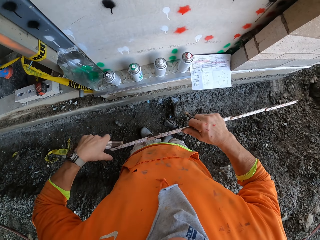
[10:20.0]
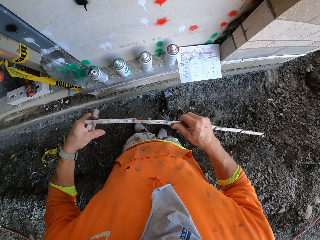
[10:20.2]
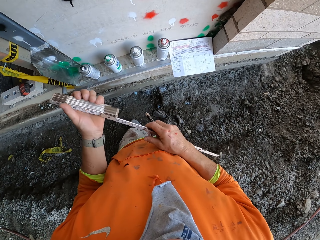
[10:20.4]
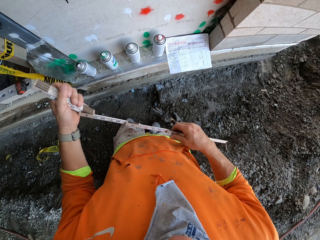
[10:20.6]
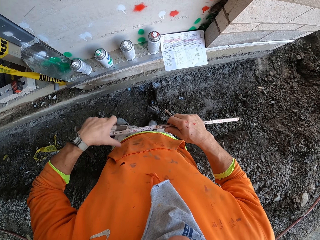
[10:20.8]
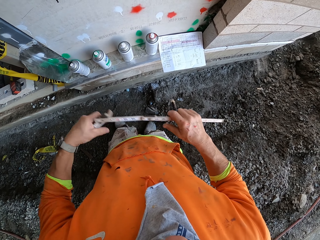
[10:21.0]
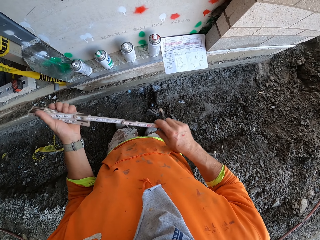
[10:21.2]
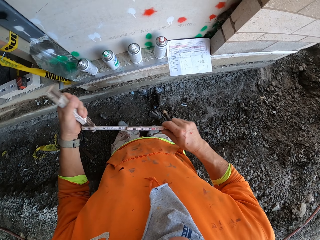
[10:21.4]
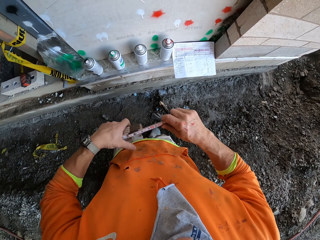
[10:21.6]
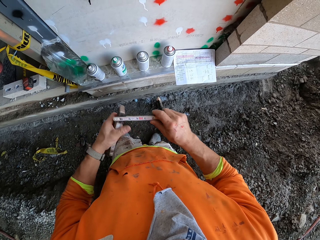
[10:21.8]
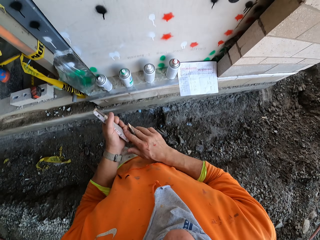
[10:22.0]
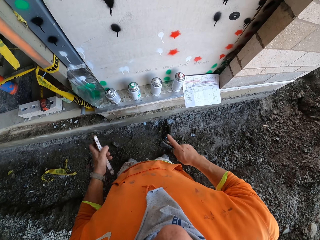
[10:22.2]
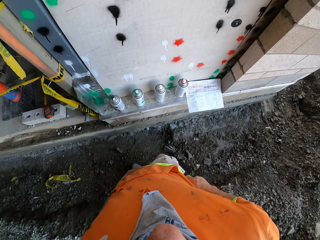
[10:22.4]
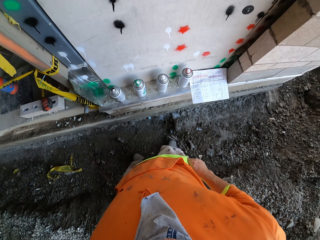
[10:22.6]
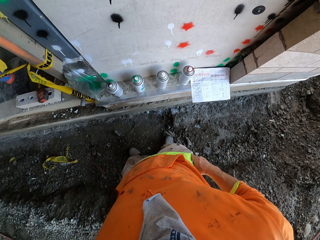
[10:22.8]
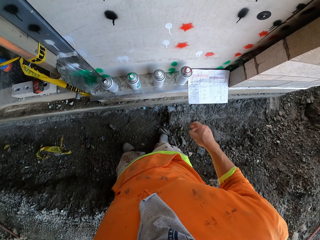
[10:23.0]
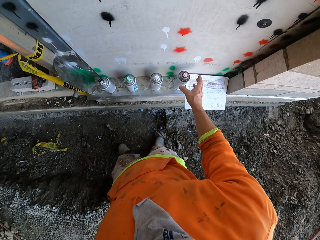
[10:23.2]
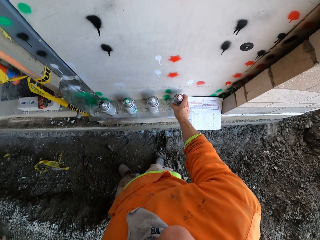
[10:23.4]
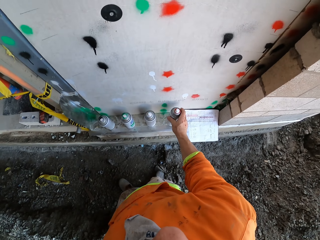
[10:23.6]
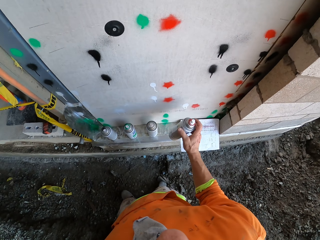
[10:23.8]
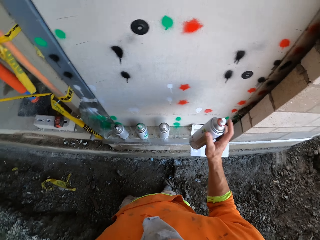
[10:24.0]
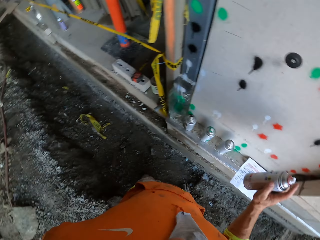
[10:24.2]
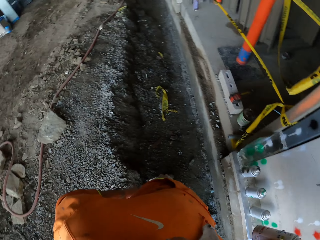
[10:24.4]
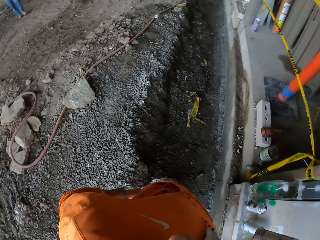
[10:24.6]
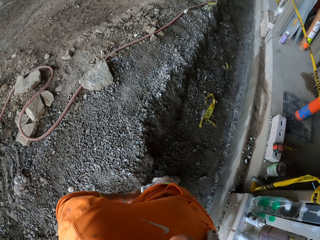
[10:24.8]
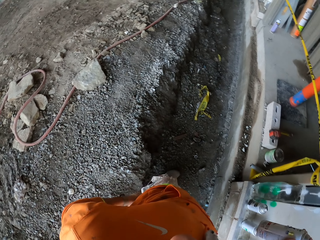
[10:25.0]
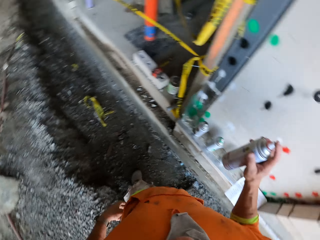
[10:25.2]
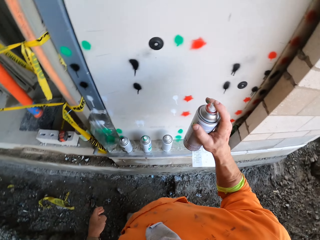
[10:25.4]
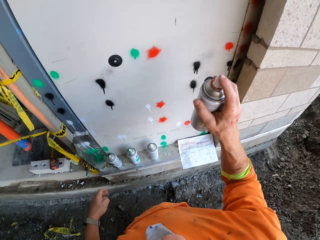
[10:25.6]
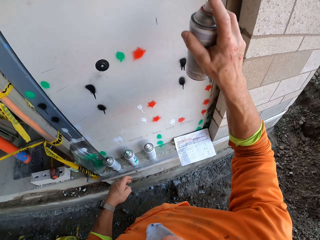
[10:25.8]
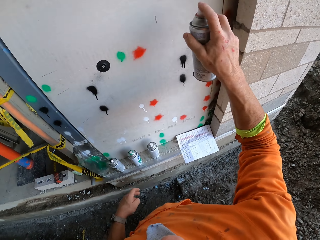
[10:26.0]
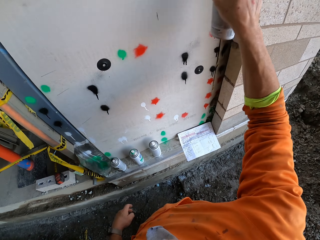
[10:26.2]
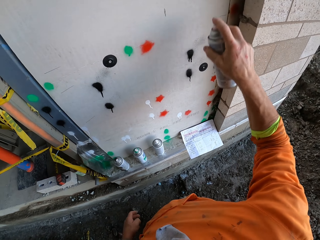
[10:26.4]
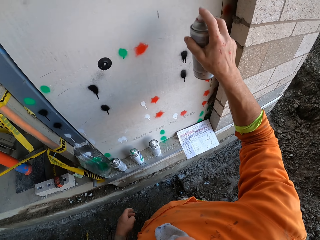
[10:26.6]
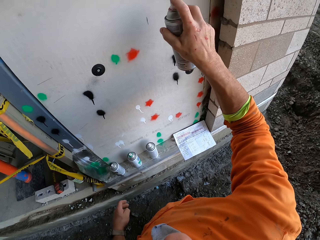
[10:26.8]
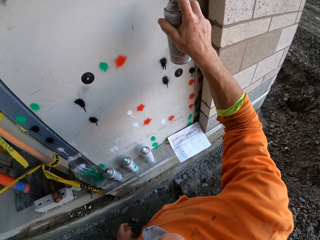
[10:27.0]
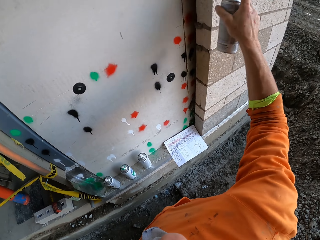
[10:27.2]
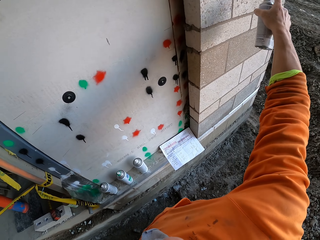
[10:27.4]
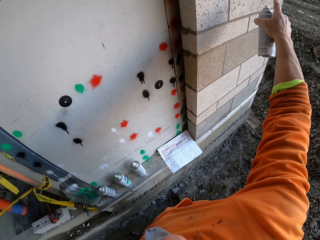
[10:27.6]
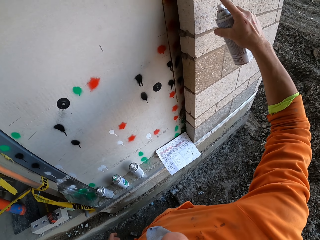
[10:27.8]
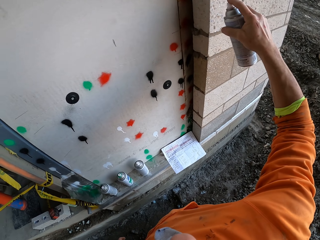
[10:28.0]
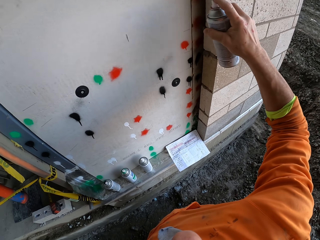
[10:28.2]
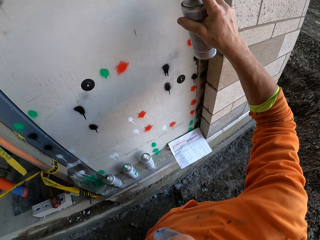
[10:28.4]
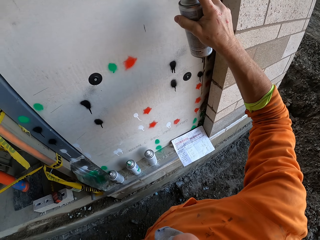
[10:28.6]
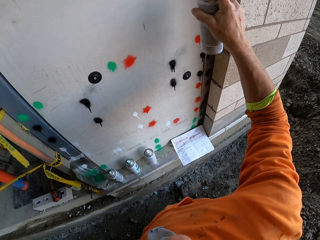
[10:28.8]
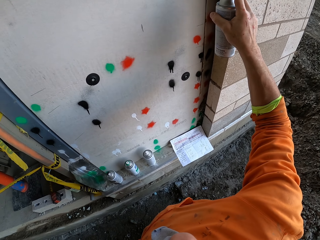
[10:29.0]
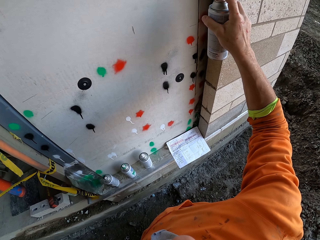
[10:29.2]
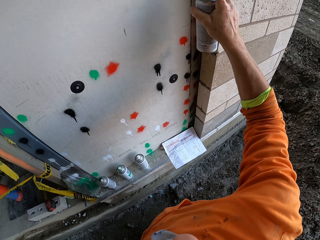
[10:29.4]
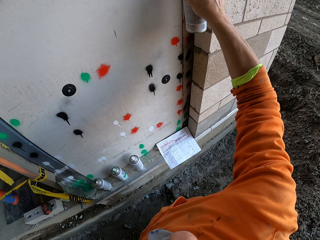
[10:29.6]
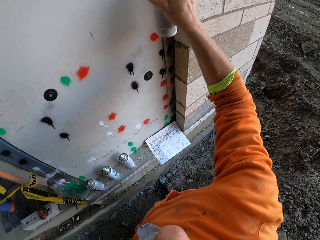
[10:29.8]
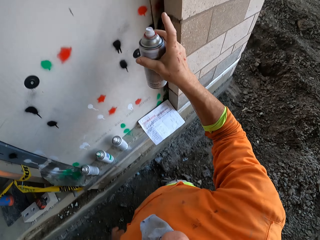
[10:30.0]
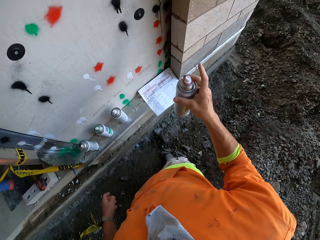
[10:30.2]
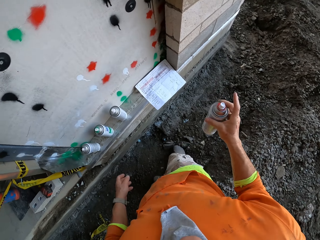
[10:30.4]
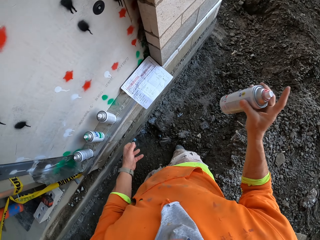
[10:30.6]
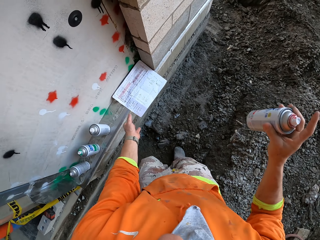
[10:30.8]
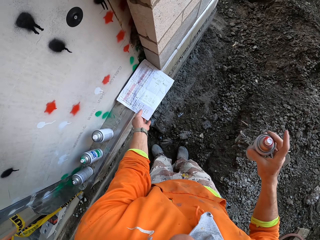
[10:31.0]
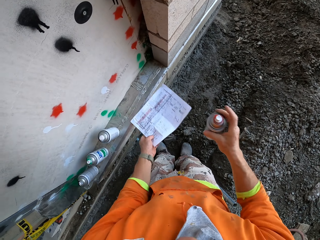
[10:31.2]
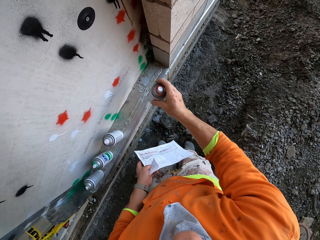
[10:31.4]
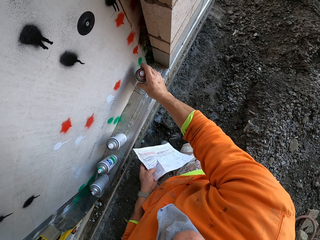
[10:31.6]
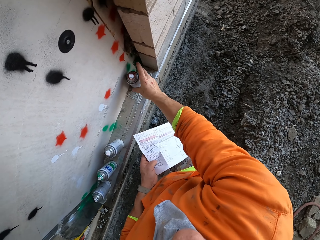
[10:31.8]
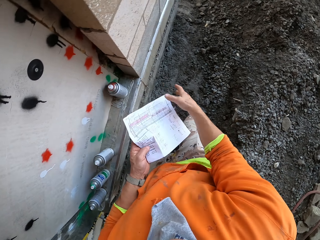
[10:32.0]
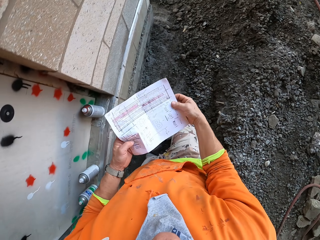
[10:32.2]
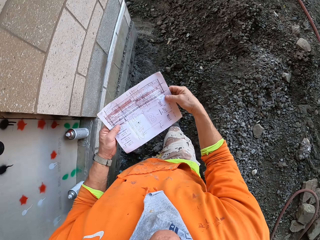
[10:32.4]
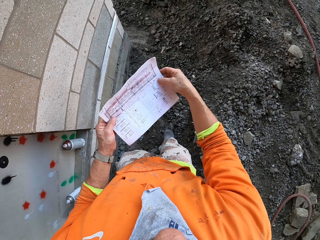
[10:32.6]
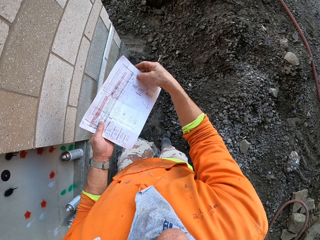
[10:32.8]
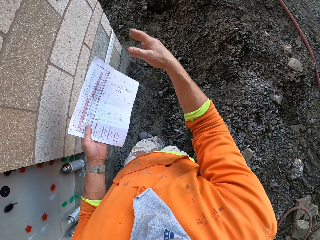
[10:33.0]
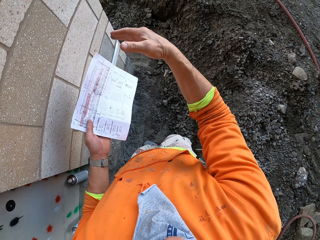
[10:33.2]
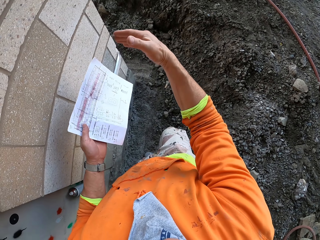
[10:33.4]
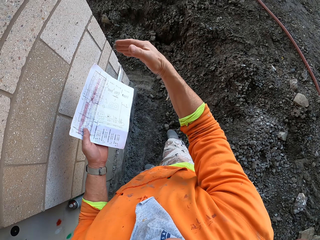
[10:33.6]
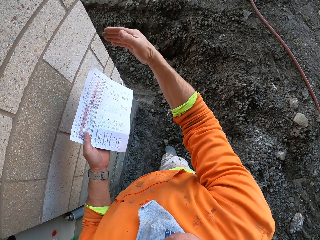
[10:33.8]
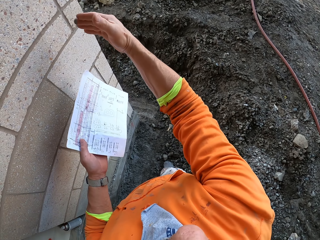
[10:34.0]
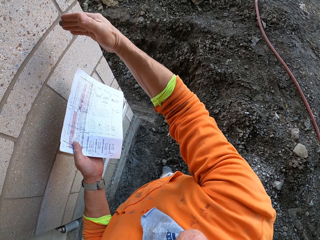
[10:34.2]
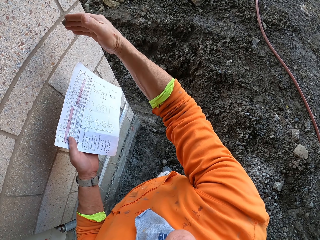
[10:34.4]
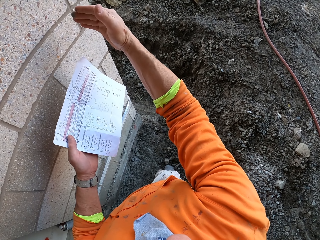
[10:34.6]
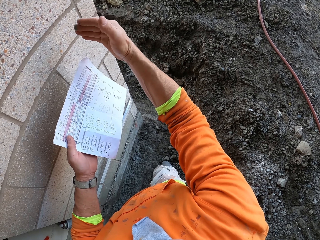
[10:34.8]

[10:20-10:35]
The camera wearer folds the tape measure. He returns the tape measure in its case. He puts the pencil in the pocket. He picks up the spray paint can with the right hand. He stares at the ground. He looks around. He sprays paint on the door. He swings the right hand. He points his hand to the other side. He sprays paint on the door. He picks up the paper from the ground with the left hand. He drops the spray paint can. He puts the paper on the ground. He holds the paper with the right hand. He swings the right hand. He walks.

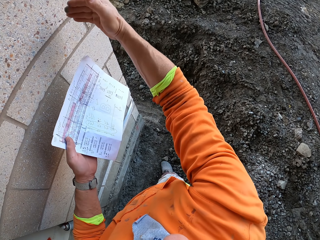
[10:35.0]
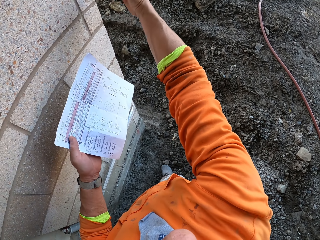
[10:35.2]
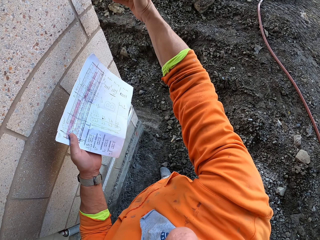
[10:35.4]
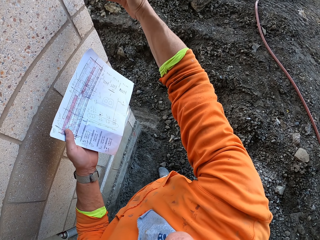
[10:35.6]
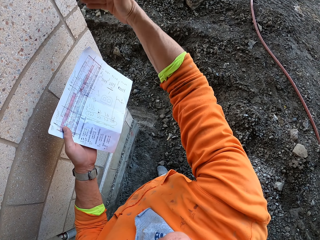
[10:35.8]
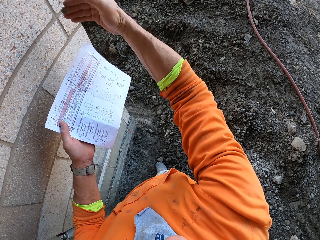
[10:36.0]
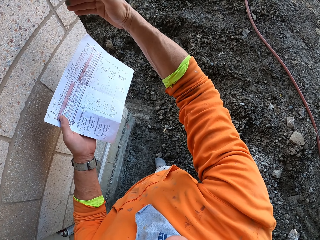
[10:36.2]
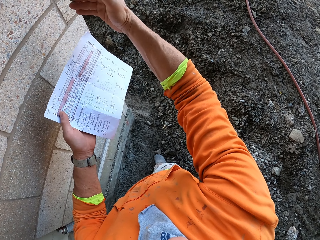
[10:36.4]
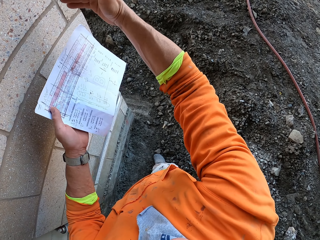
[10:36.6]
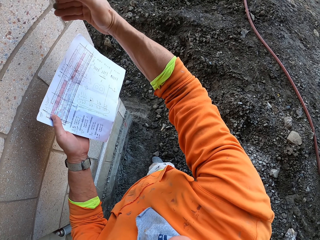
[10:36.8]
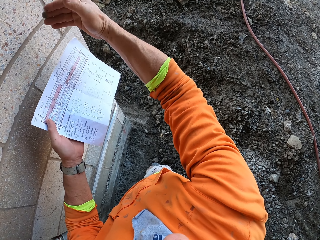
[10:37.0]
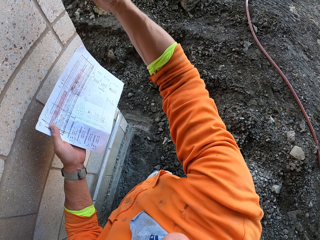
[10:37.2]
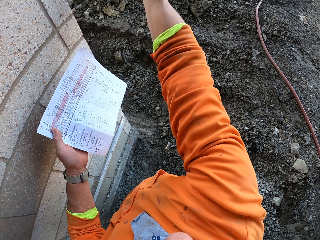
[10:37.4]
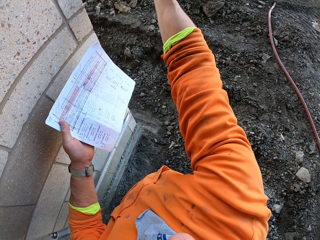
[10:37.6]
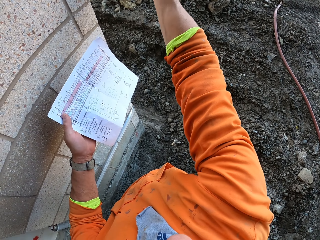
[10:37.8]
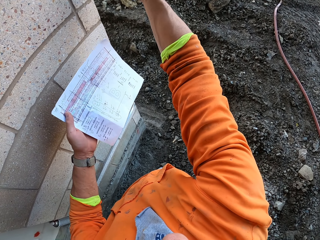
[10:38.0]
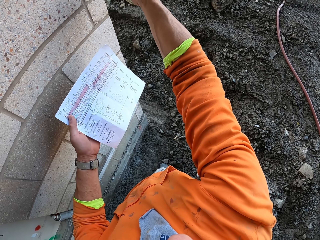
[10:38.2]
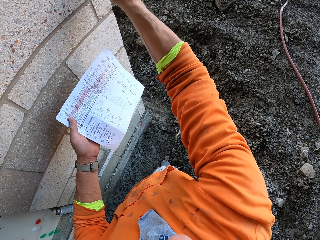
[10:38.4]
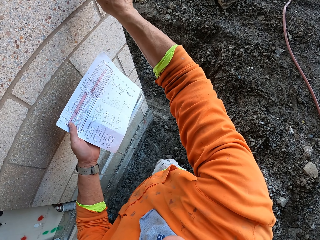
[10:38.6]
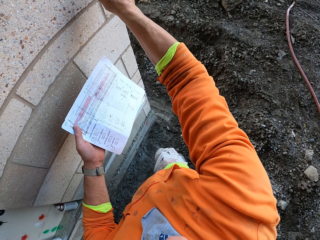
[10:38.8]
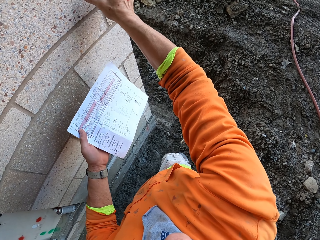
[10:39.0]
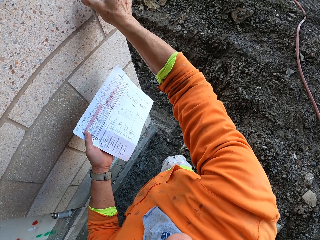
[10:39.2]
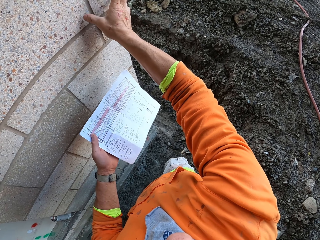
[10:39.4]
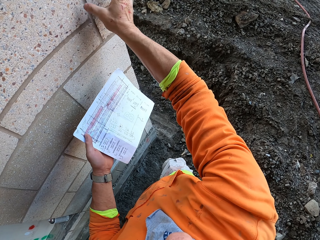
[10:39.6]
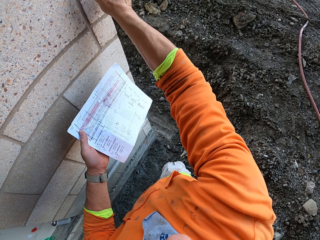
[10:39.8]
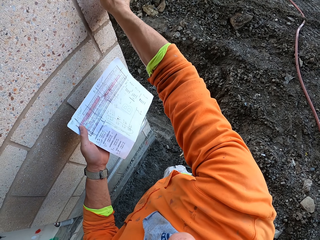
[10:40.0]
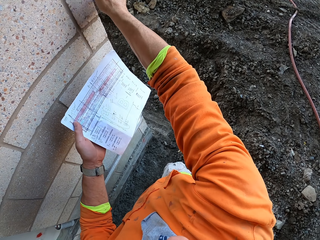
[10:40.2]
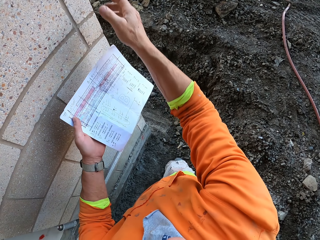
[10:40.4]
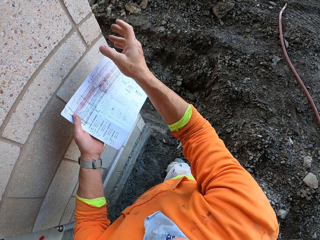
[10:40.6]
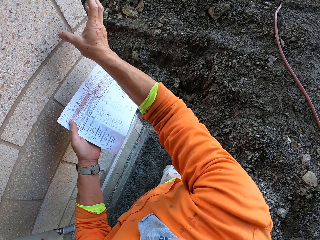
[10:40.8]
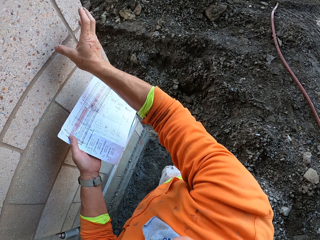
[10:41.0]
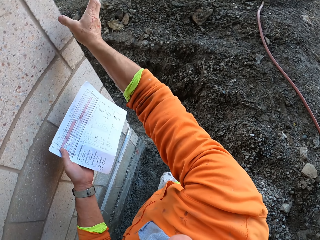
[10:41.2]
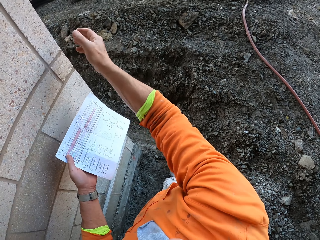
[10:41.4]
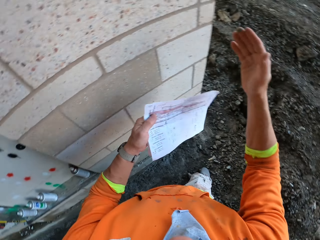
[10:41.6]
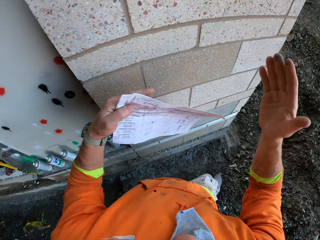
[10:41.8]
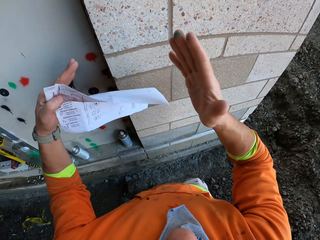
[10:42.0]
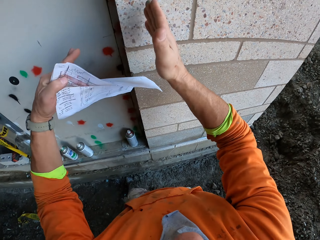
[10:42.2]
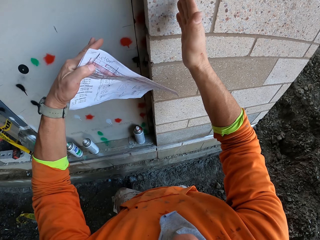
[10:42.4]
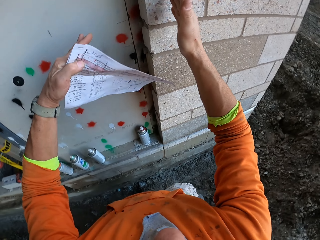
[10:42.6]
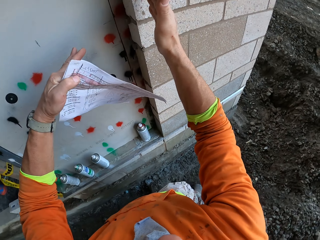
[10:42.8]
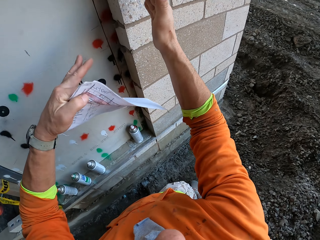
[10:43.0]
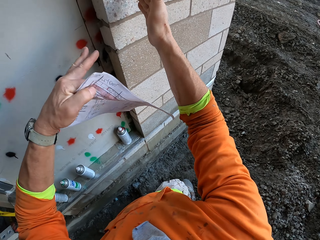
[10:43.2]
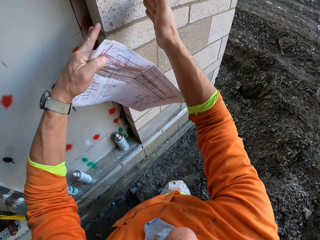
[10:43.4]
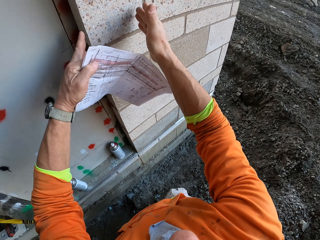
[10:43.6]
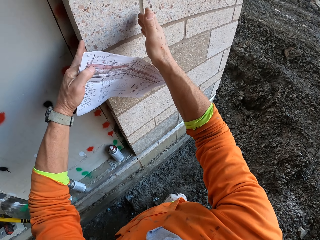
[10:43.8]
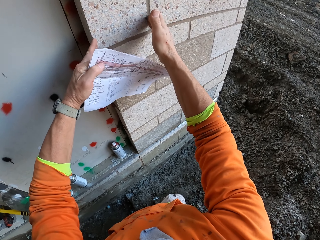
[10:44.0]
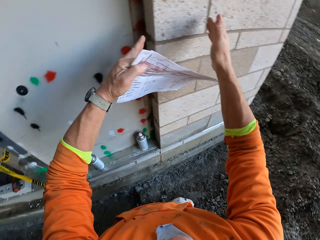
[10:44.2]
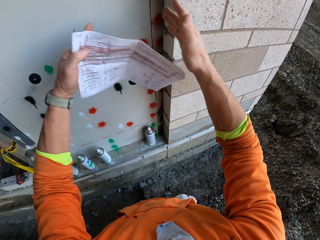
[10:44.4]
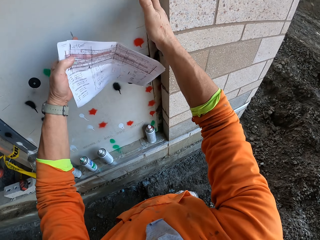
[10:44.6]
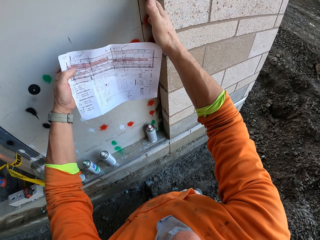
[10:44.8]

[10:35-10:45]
The camera wearer moves his hand around the wall.
